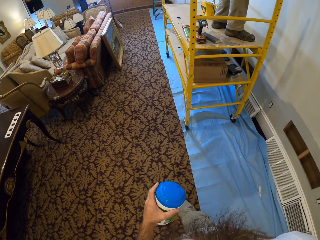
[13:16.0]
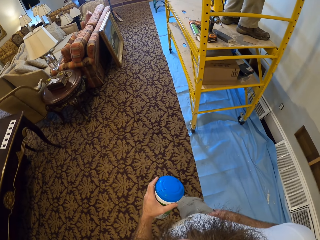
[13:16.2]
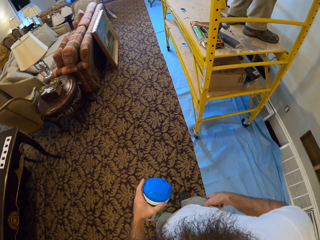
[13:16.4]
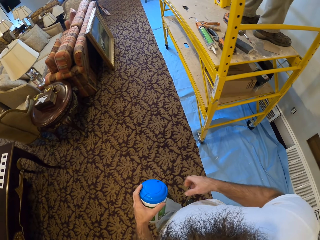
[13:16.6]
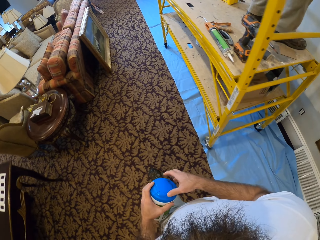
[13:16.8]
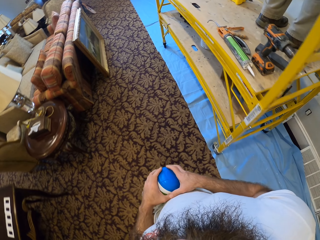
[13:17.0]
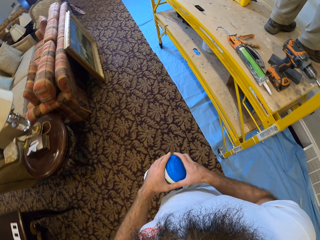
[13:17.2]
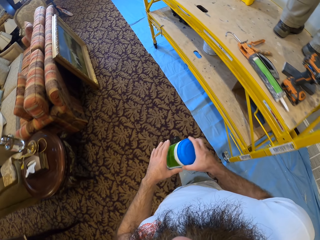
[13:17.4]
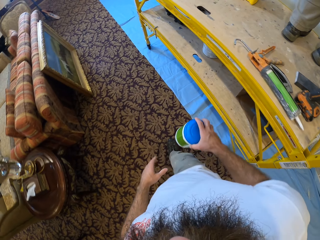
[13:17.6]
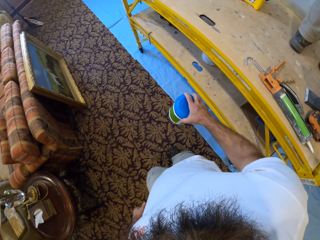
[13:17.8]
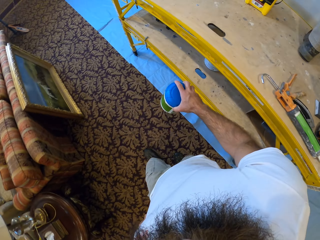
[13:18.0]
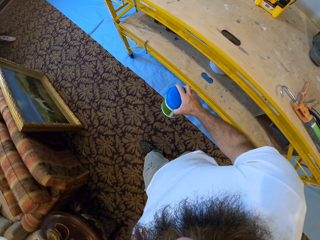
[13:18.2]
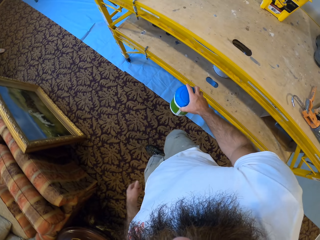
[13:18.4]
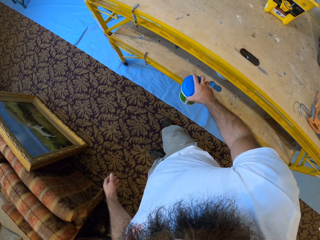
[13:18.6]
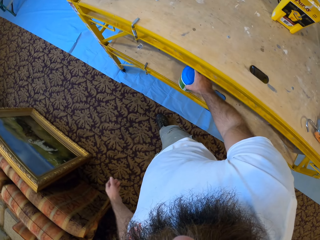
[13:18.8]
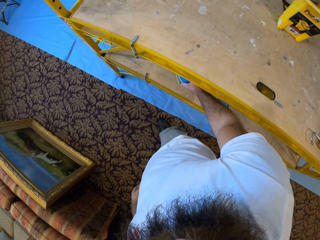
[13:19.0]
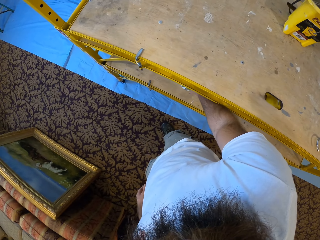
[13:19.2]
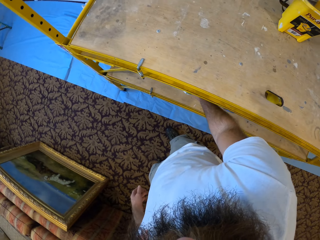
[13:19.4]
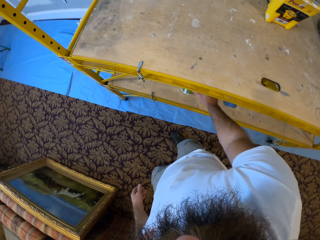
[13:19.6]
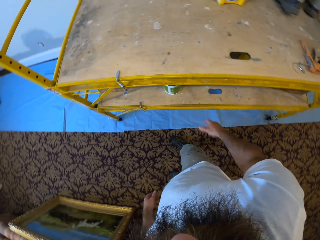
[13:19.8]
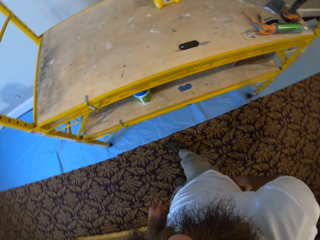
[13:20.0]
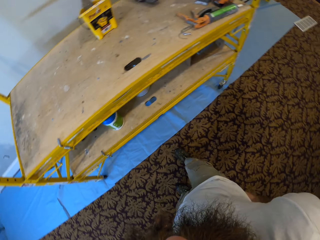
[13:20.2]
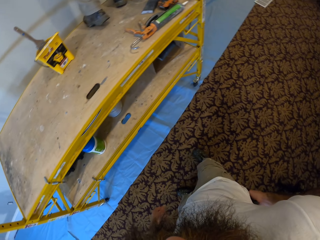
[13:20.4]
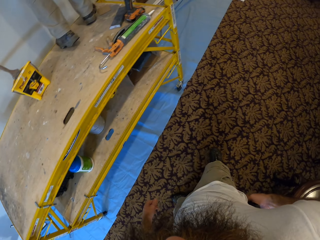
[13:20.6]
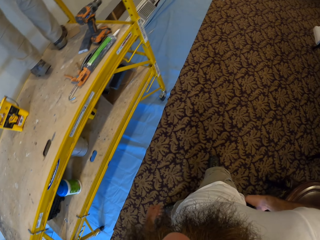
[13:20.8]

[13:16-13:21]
The camera wearer drops the container on the yellow shelf with his right hand.

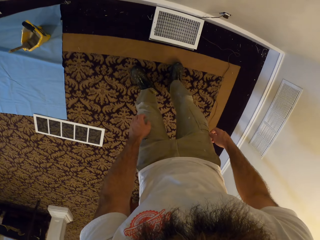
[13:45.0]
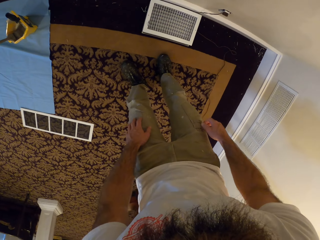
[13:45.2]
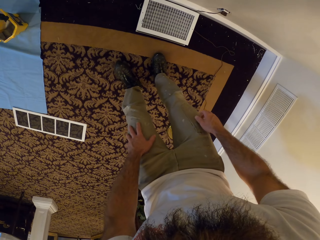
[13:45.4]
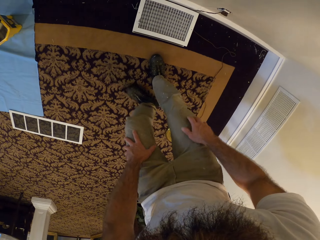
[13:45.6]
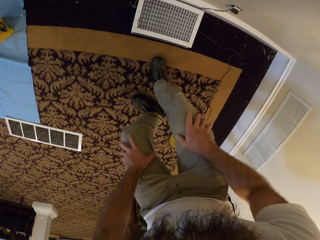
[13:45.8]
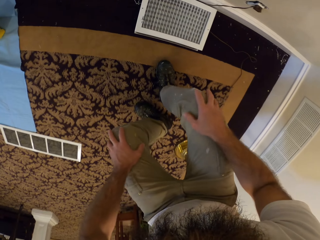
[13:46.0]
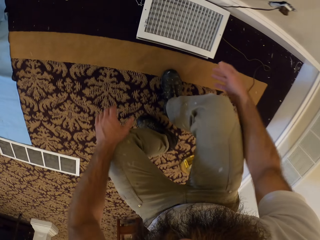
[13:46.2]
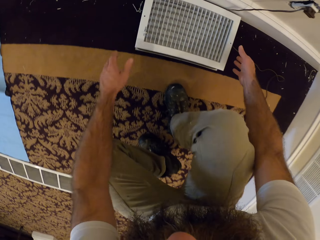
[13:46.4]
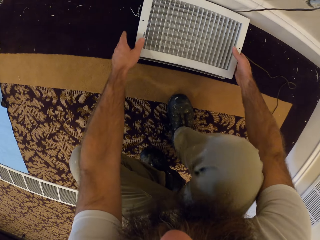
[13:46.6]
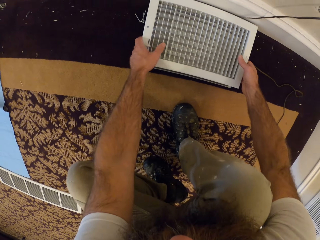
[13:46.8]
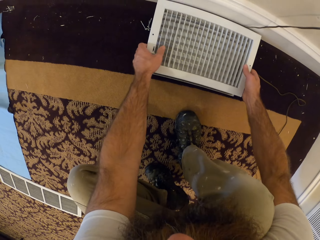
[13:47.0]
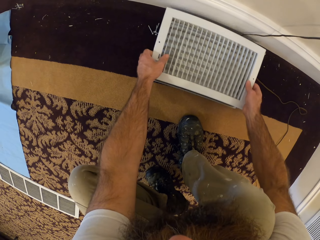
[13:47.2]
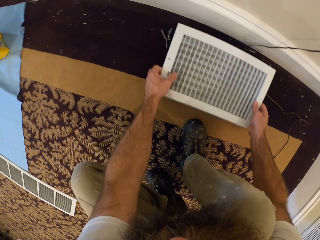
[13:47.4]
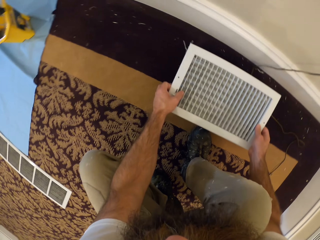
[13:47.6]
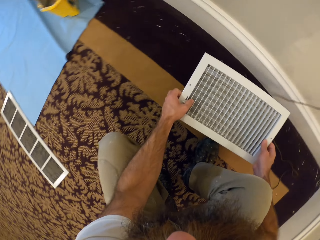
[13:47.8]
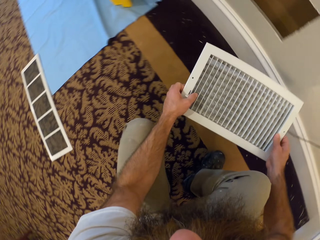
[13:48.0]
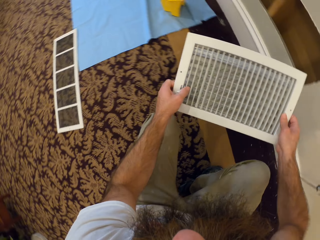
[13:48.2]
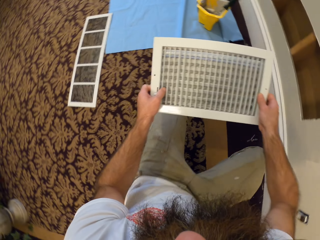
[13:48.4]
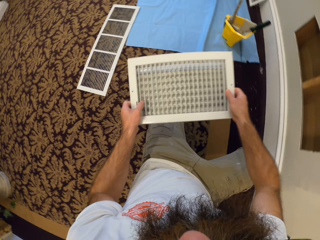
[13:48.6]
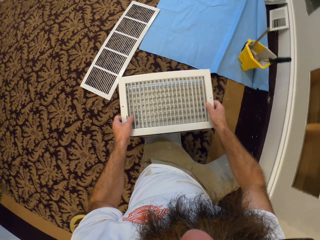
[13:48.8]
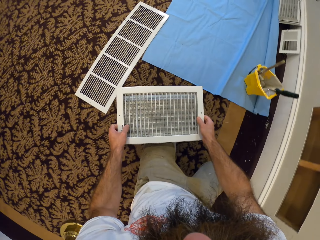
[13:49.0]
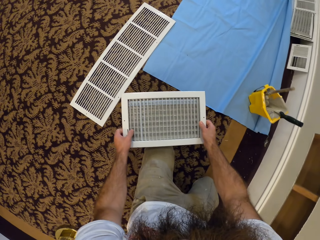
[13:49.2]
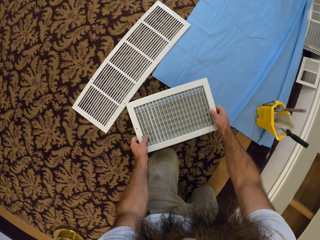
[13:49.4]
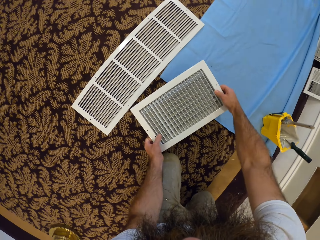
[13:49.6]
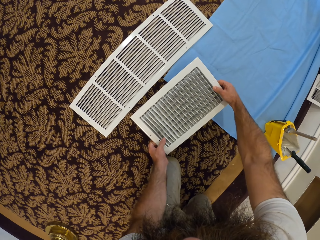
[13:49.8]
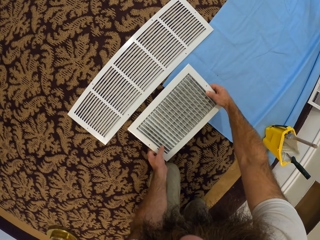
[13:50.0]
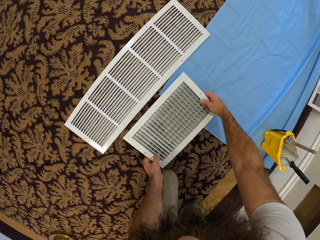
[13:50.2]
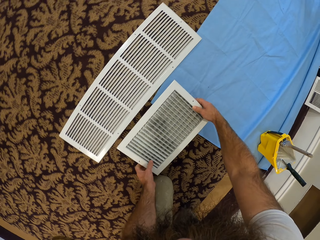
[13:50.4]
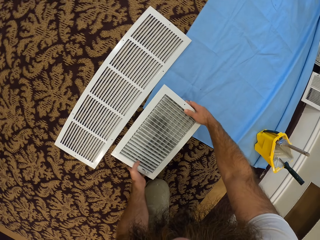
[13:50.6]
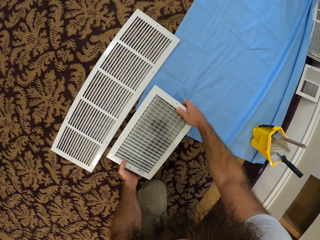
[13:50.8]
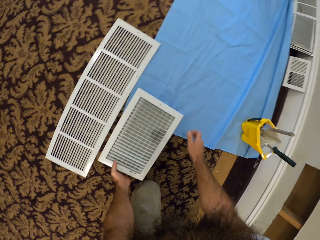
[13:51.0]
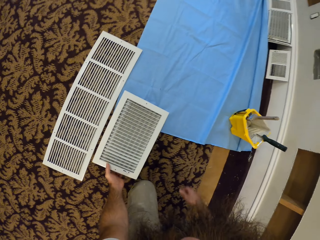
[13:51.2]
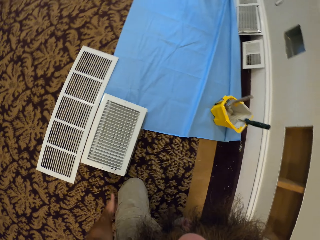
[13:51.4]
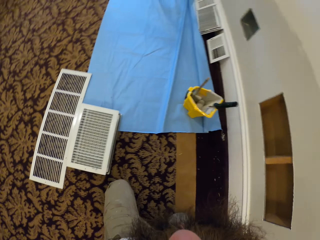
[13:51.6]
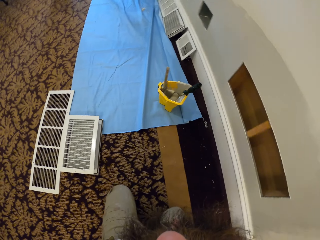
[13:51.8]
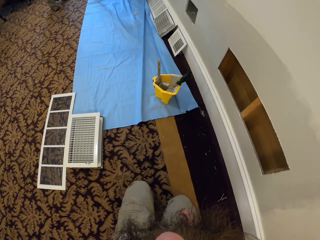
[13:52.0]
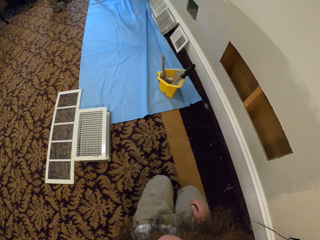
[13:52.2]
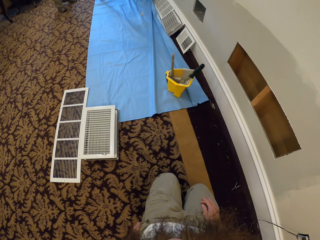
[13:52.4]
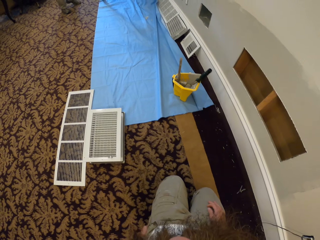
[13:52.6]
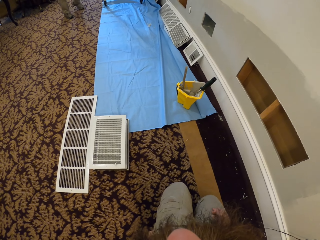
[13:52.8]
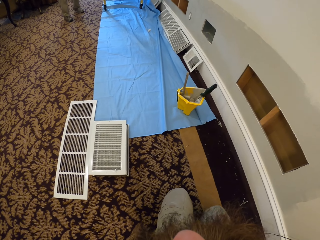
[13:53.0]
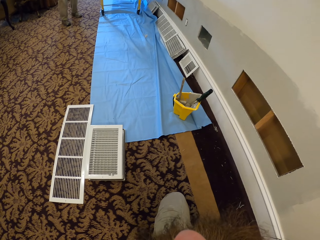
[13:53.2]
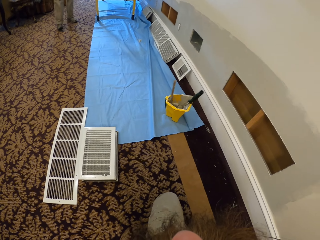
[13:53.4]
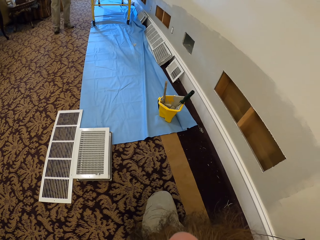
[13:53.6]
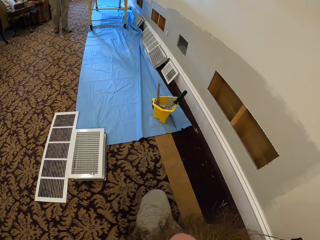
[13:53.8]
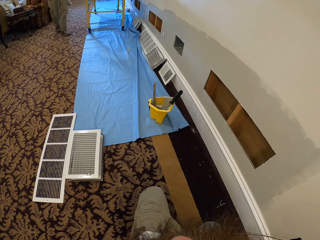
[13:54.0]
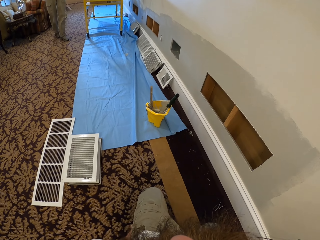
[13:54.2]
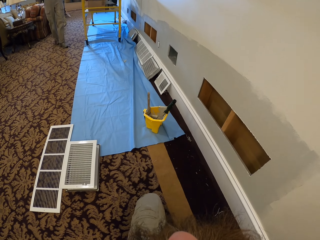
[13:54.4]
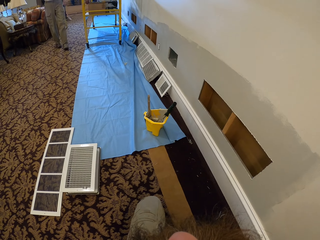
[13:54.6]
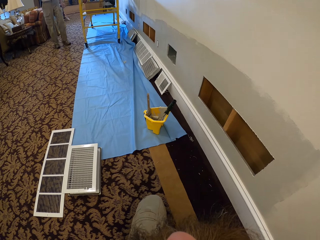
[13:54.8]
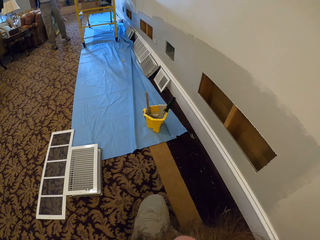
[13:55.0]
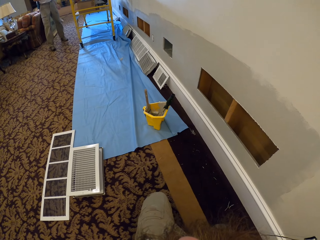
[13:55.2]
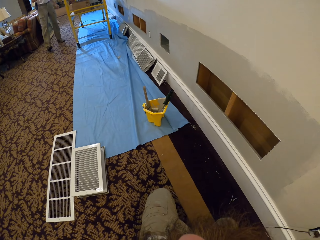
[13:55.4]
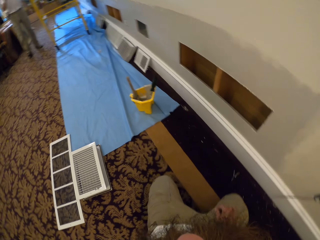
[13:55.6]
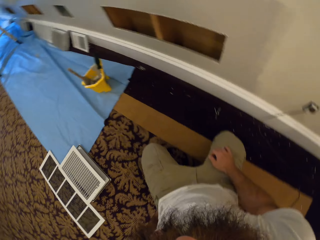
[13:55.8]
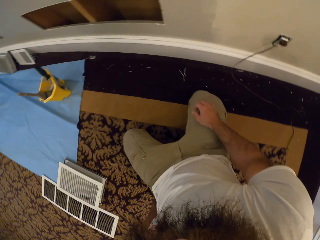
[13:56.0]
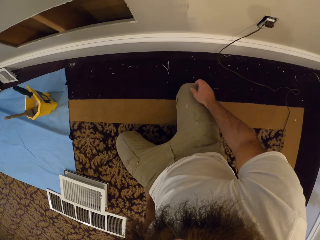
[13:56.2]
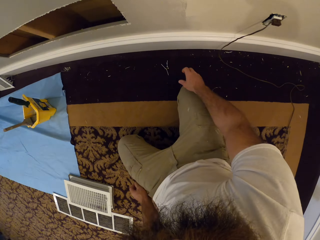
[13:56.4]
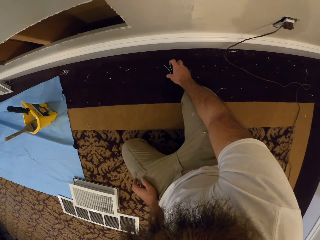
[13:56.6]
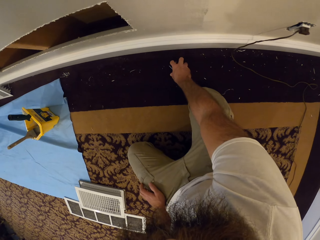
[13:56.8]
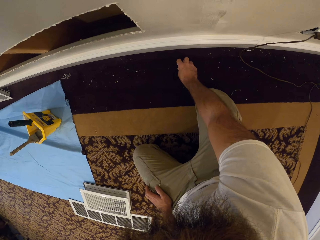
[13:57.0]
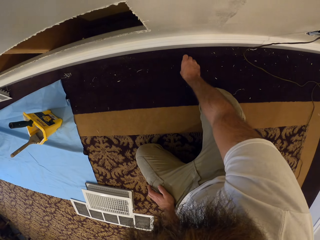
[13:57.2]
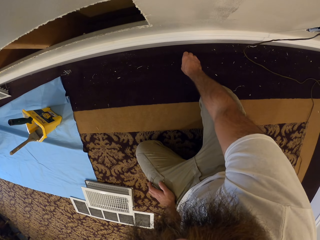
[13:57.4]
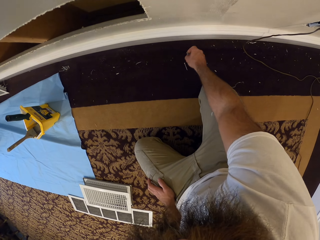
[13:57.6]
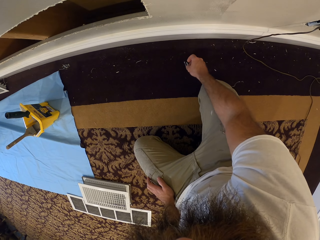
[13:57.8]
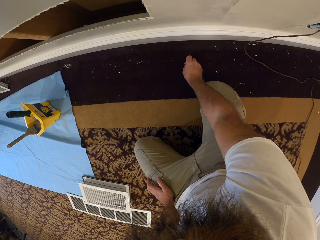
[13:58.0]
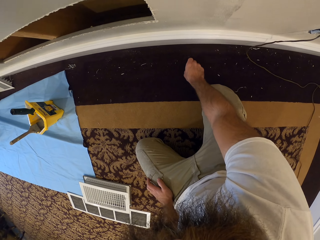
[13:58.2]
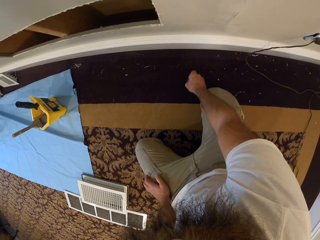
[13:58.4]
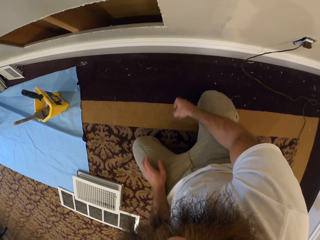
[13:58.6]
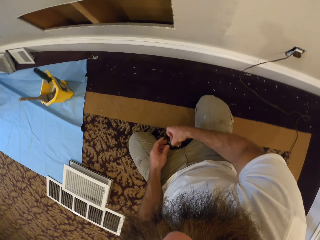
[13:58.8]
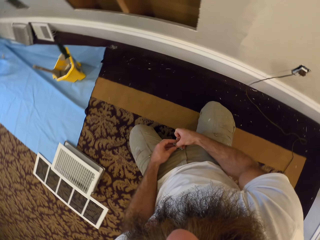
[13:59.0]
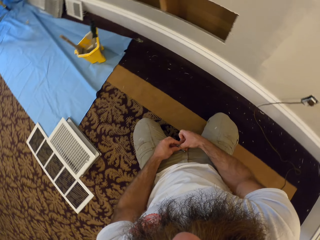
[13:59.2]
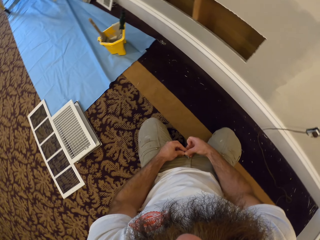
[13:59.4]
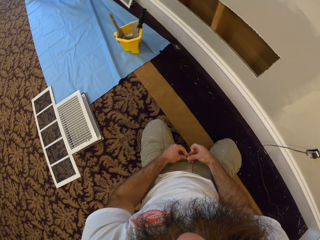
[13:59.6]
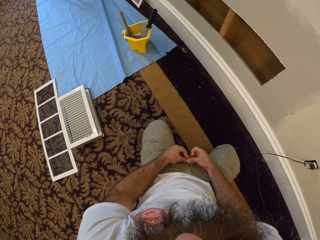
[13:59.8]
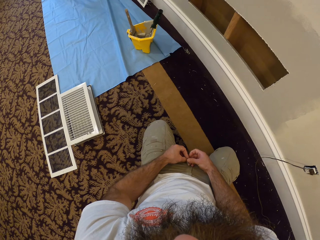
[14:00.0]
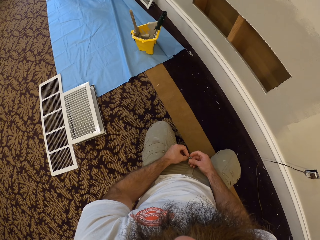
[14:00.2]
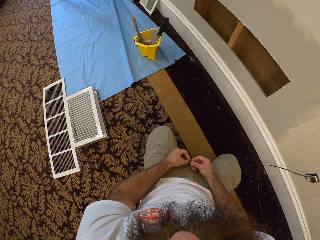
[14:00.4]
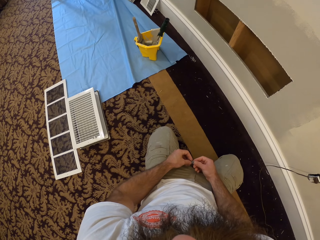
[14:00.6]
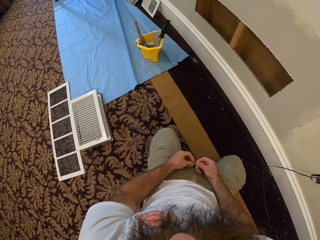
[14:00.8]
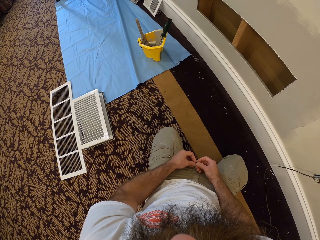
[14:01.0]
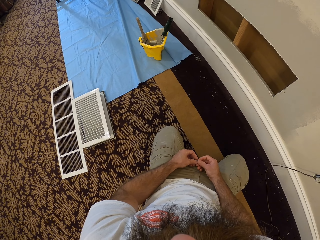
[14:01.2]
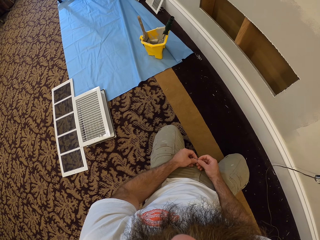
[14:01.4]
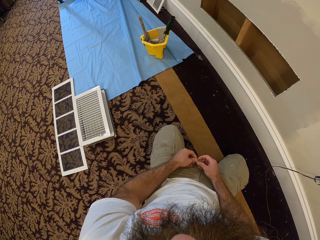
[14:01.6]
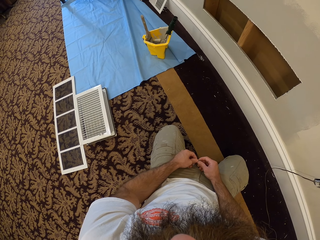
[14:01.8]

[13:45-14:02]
The camera wearer picks up a panel on the ground with his hands. He kneels down on both knees. He drops the panel in his hands on the floor. He looks around. He picks some screws from the ground with his right hand. He holds the screws with both hands.
